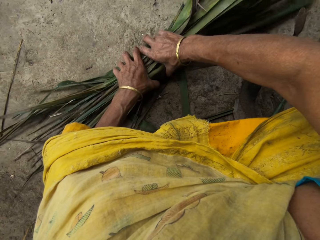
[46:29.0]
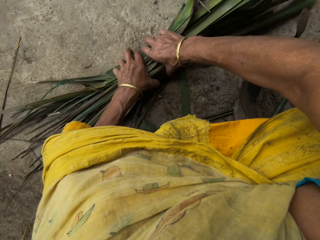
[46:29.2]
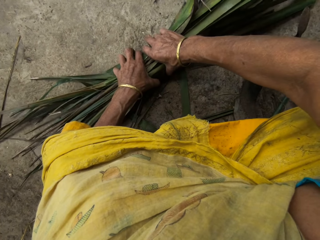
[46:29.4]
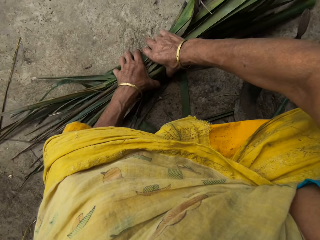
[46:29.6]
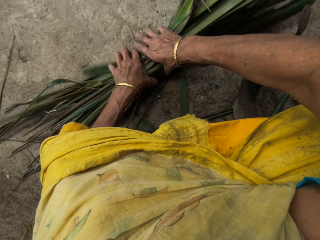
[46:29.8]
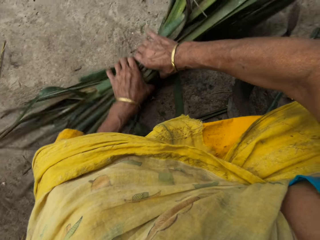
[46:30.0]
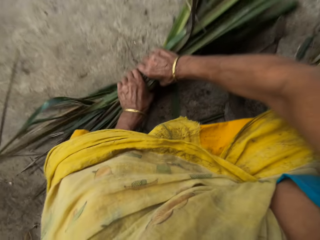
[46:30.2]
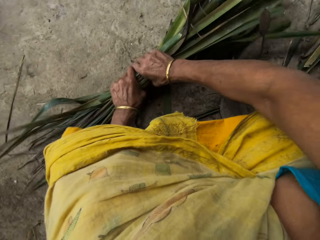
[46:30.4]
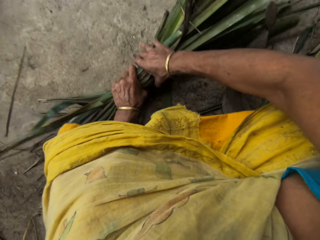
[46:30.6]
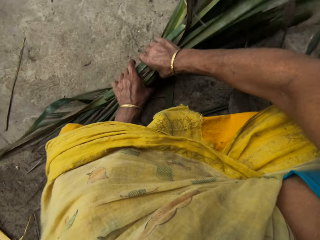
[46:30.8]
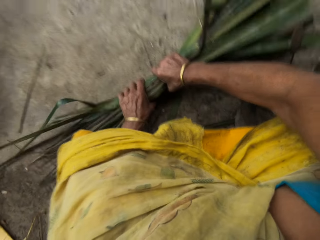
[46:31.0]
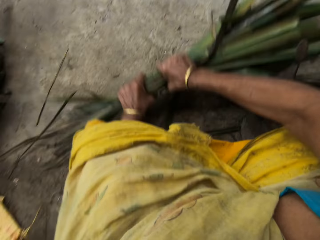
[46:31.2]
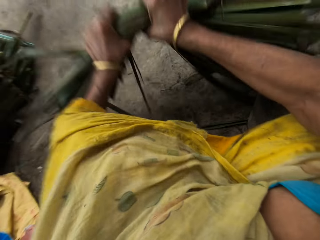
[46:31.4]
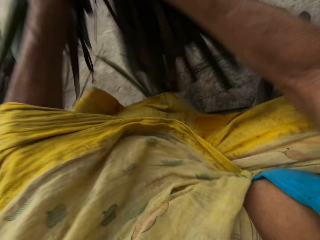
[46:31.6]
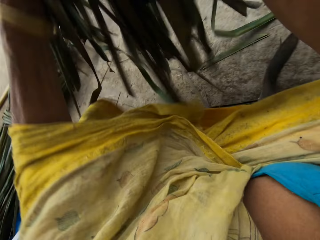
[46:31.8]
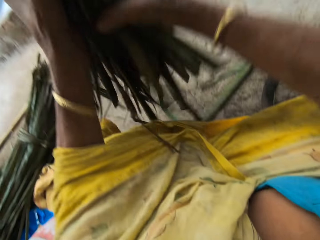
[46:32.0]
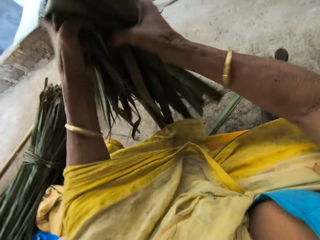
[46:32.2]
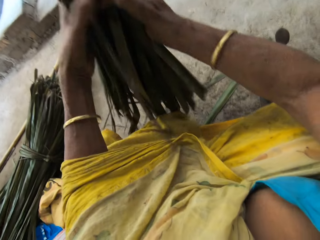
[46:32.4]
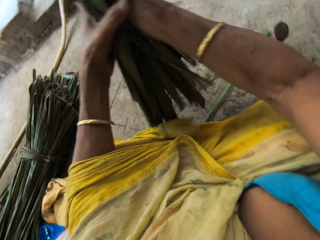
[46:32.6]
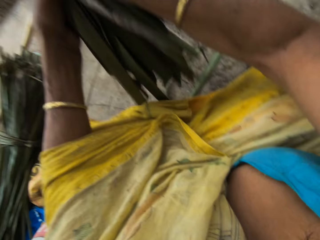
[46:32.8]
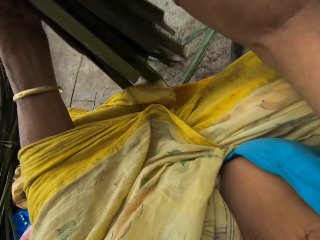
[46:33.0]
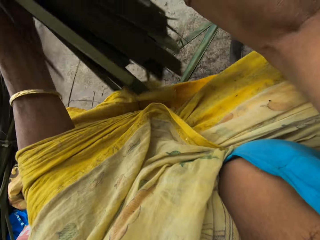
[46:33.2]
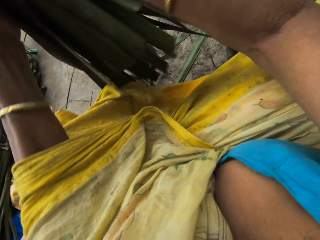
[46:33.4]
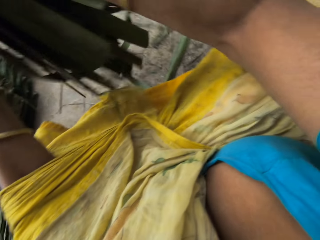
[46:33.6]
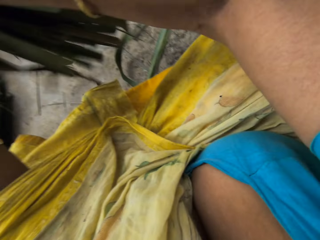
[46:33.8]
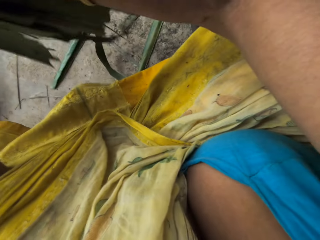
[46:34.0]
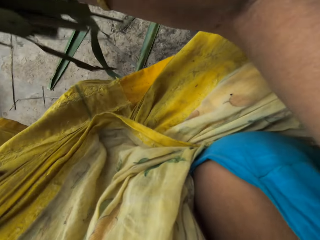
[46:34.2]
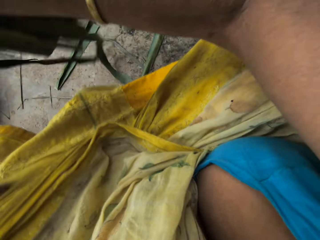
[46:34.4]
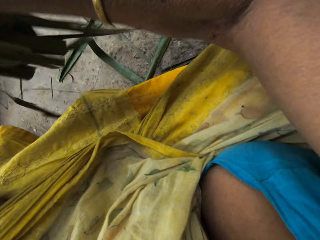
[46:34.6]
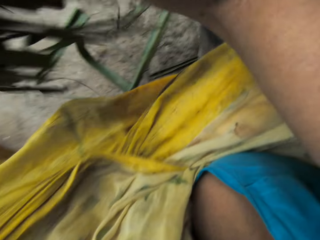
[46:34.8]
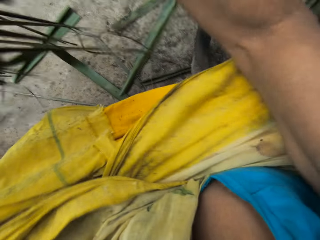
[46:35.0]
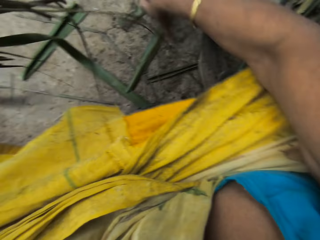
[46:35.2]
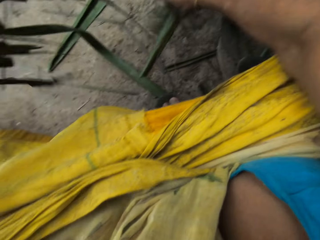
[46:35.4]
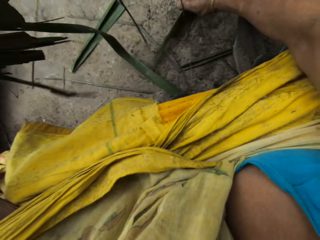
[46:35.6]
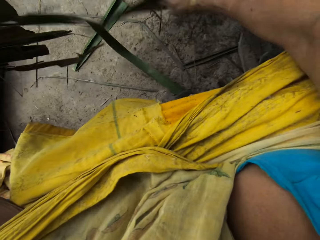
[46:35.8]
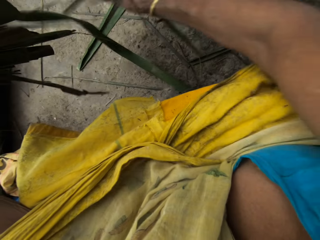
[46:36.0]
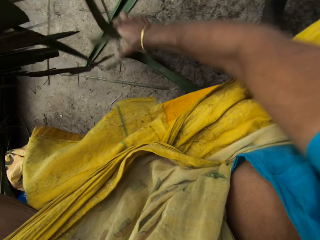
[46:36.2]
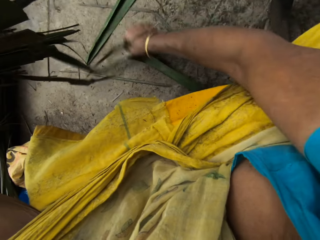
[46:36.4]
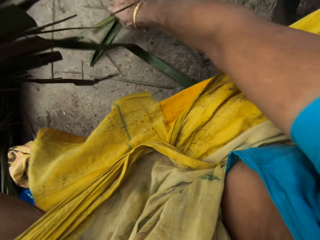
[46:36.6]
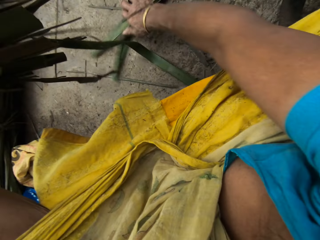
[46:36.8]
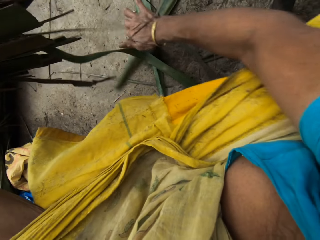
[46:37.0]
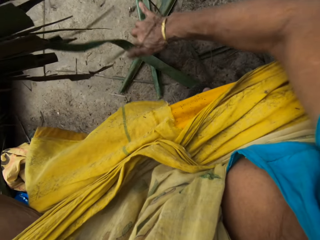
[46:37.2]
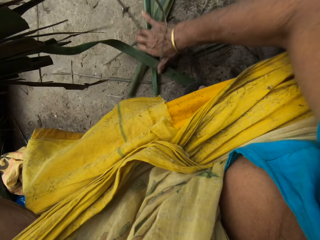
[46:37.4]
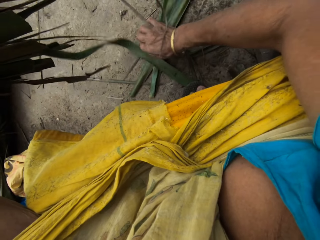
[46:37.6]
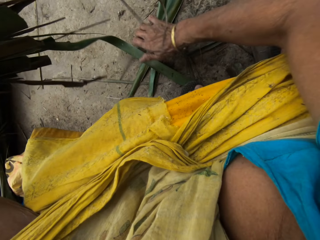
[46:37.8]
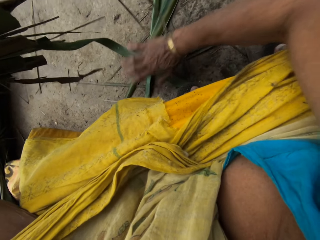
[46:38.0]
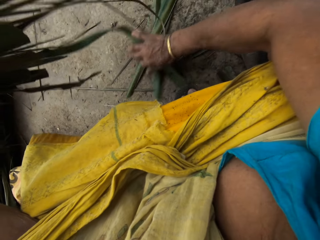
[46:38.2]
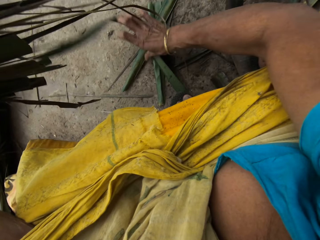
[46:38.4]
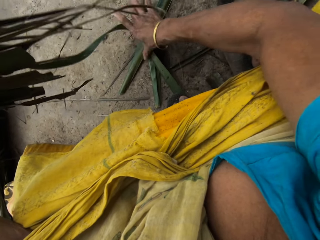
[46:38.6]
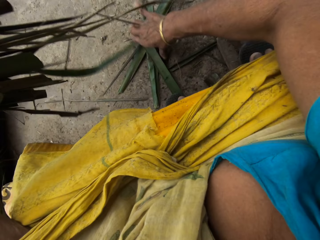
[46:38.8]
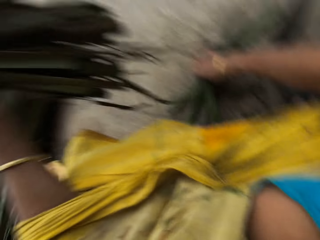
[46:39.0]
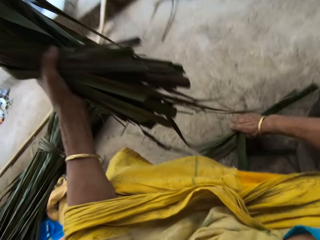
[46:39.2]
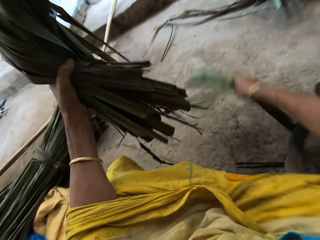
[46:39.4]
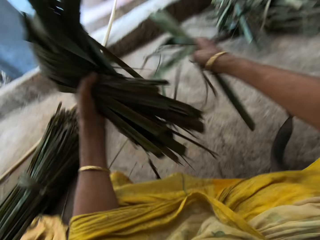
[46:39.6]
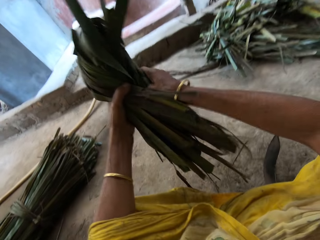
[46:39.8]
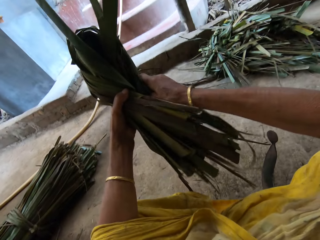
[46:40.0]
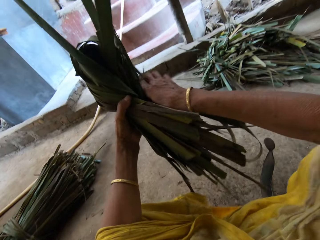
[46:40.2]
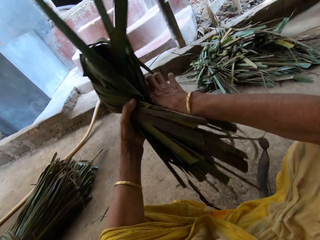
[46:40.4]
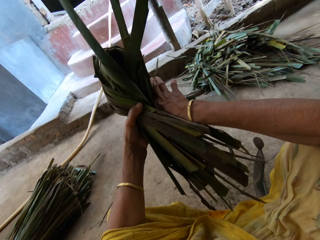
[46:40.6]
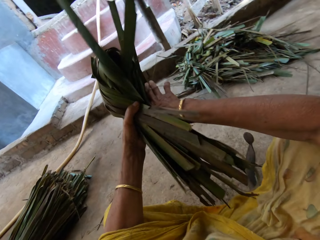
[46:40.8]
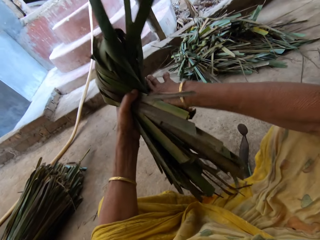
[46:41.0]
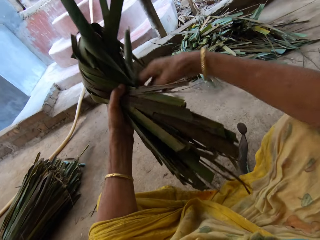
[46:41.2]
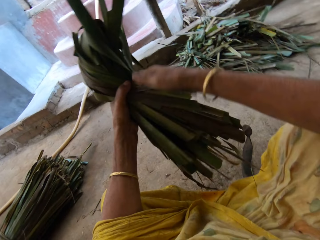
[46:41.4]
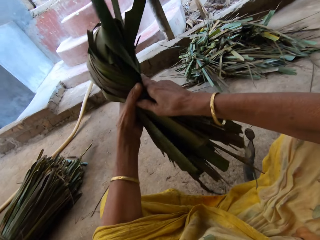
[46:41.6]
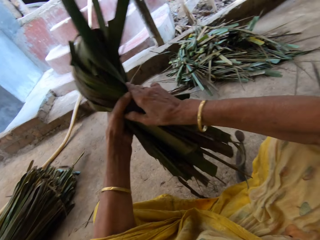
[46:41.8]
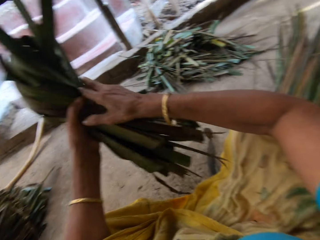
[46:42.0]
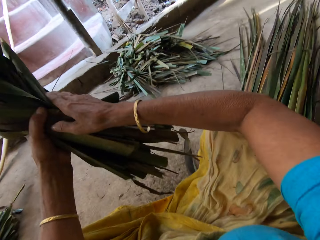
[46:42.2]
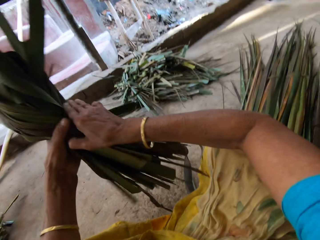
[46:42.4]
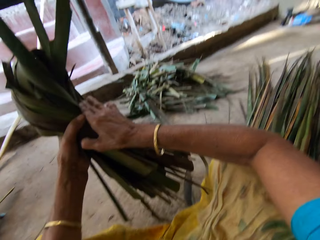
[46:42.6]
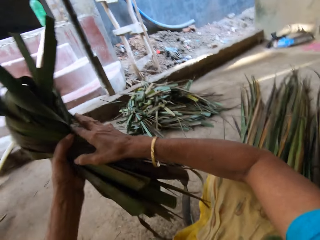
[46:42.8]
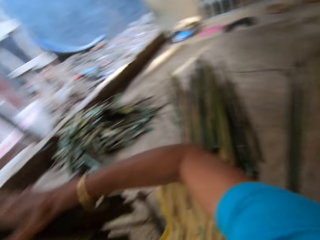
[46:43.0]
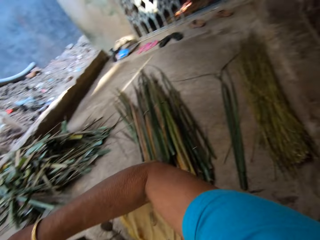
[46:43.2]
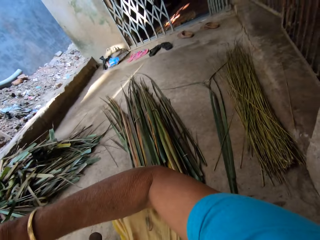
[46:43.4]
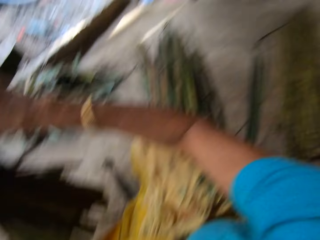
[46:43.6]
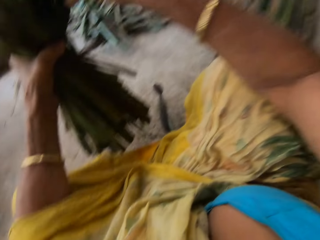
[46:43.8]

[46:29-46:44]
The camera wearer picks the stack of palm leaves from the ground with her hands. She folds the stack of palm leaves with her hands. She picks palm leaves on the ground with her right hand. She joins it with the stack of palm leaves in her left hand.

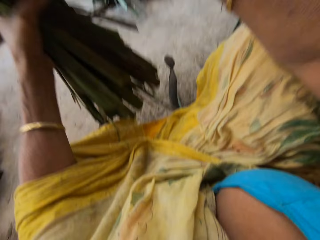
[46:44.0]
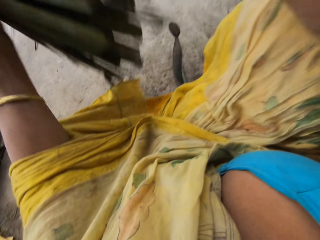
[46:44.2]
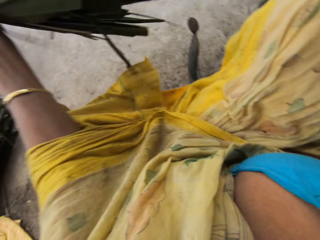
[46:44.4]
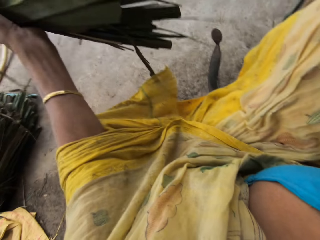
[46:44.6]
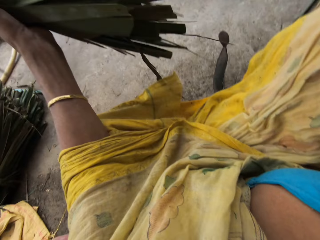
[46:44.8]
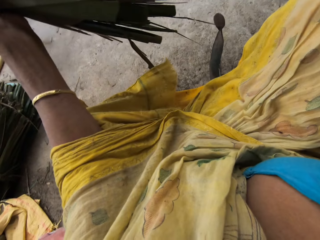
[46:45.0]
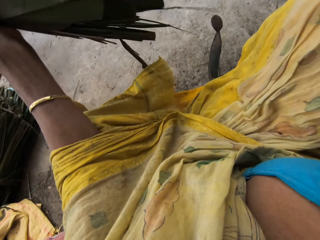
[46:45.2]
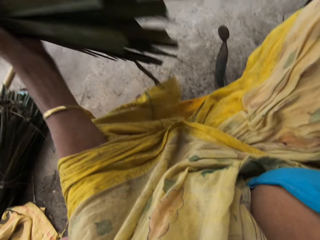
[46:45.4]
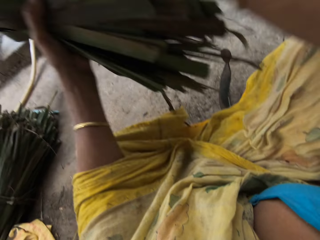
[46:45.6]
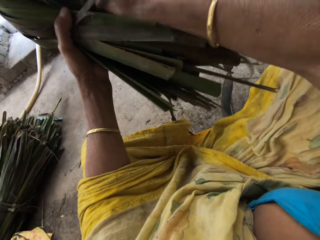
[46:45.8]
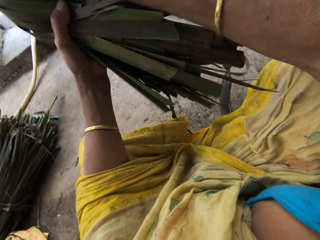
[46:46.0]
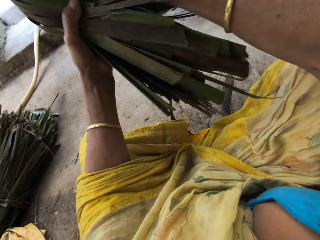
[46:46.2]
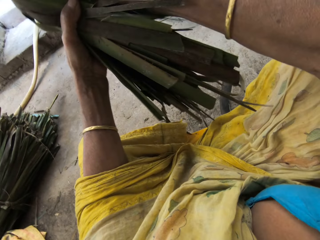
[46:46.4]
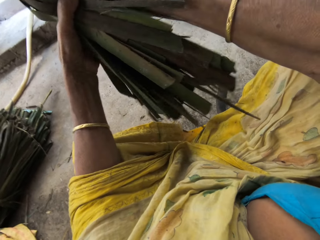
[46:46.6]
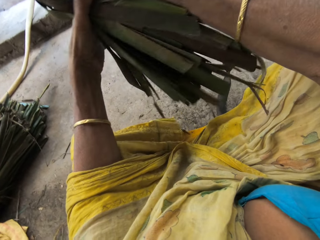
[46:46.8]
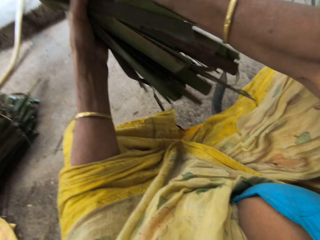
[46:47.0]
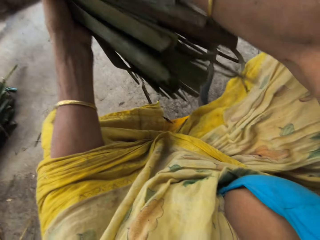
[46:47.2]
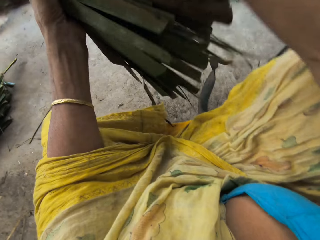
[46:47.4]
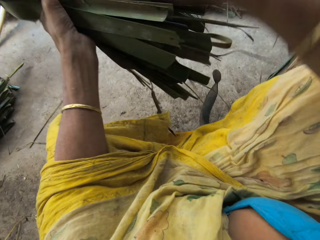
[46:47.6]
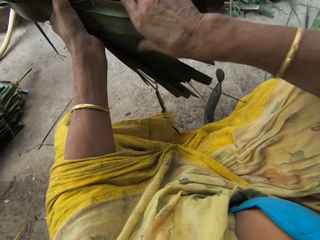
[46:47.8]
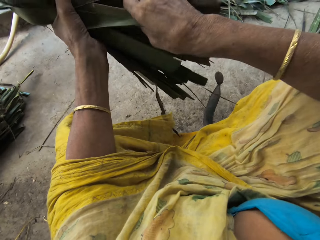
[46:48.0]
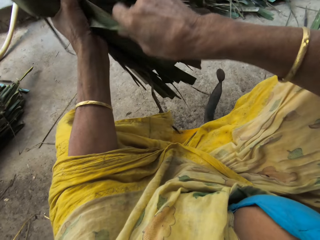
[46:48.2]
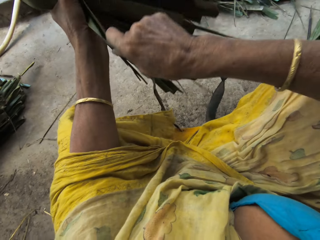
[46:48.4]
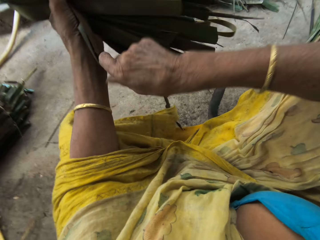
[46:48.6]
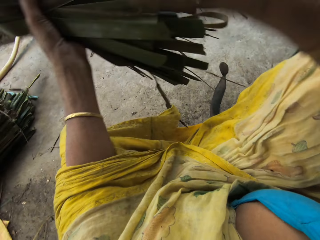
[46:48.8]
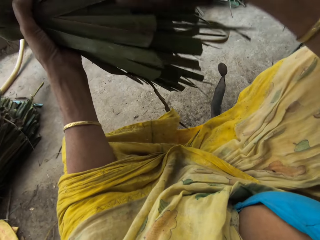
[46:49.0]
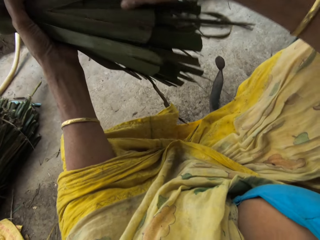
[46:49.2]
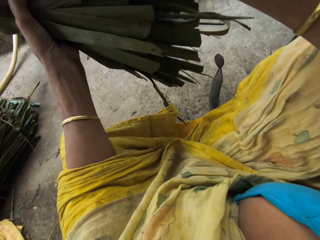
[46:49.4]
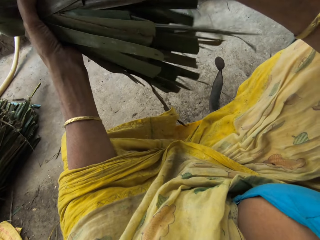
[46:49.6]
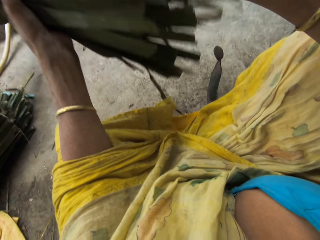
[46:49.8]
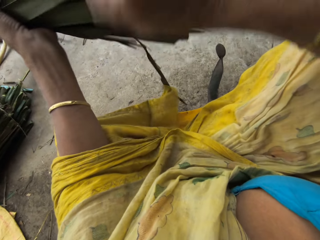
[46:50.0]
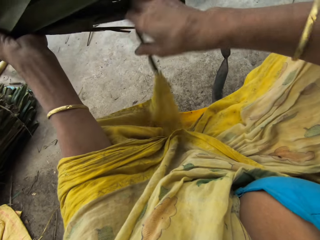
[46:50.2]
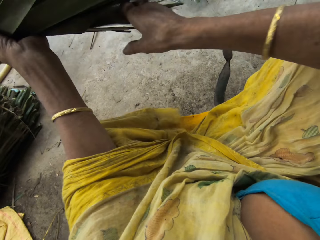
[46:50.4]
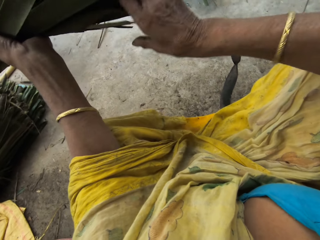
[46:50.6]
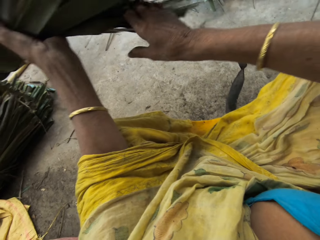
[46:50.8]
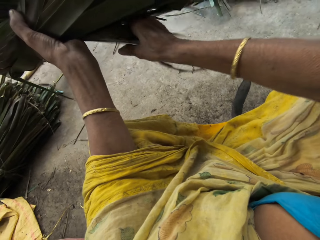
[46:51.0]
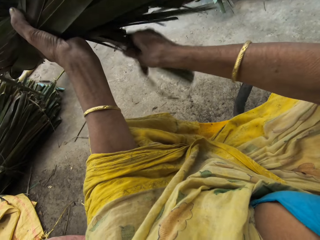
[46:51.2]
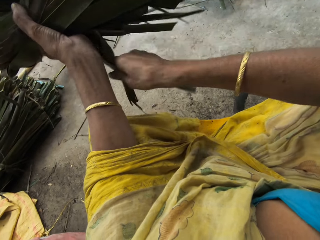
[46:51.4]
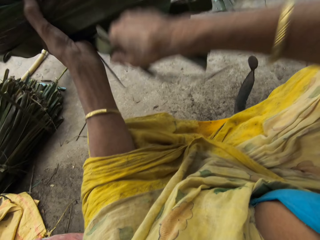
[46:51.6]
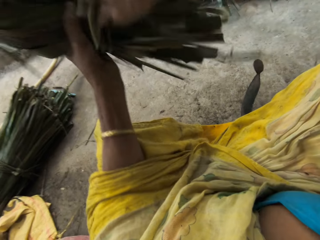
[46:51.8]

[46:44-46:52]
The camera wearer ties the stack of palm leaves in her left hand with some of the leaves in the stack.
